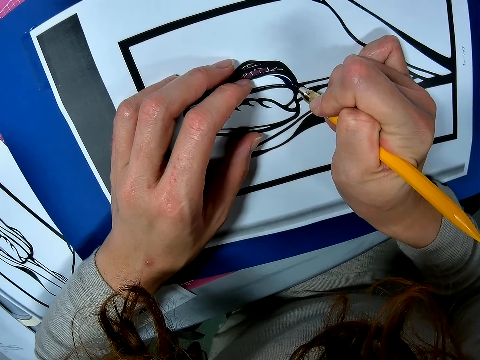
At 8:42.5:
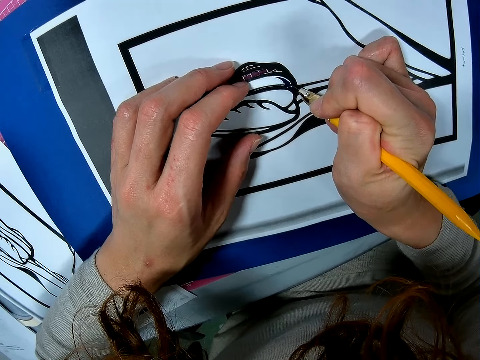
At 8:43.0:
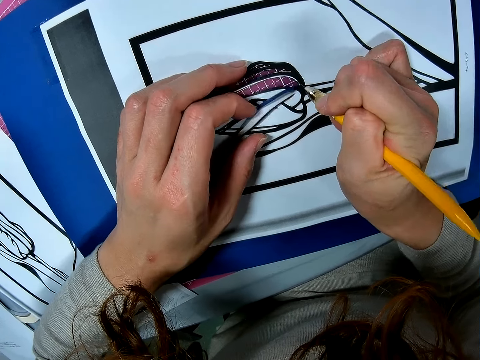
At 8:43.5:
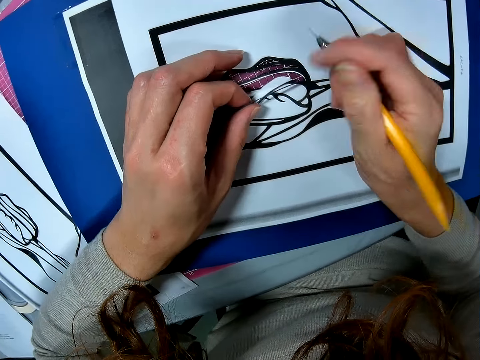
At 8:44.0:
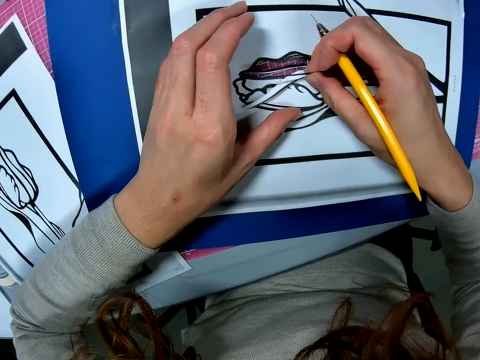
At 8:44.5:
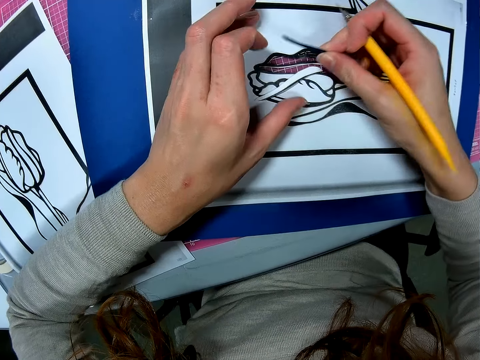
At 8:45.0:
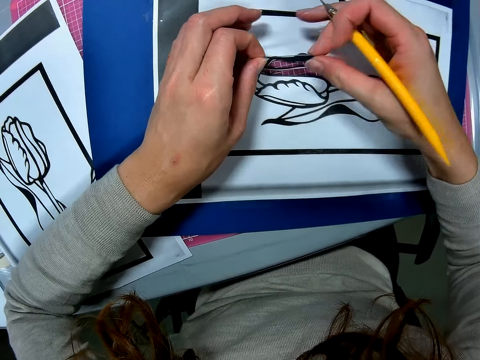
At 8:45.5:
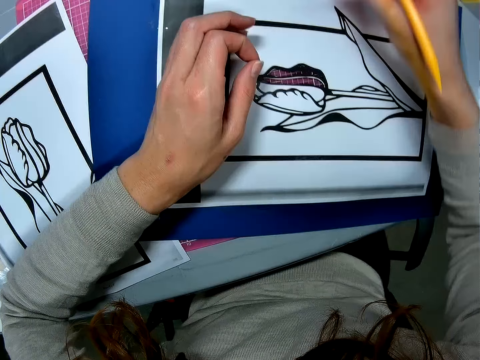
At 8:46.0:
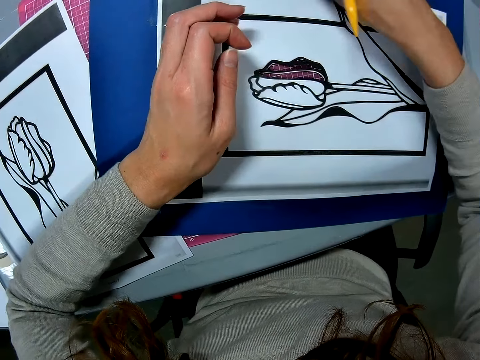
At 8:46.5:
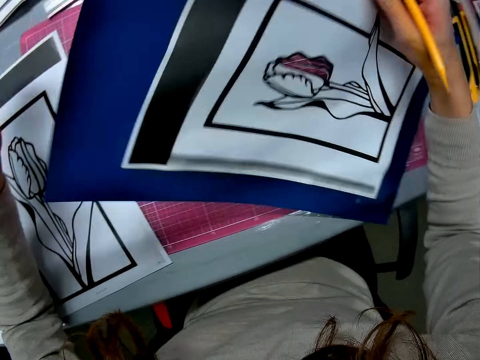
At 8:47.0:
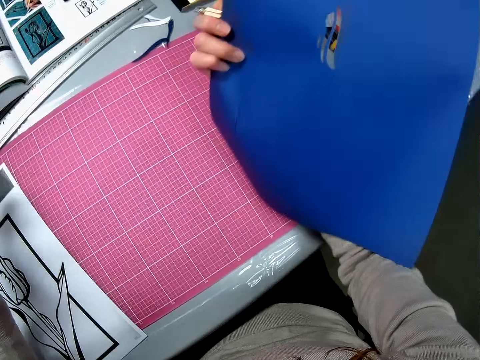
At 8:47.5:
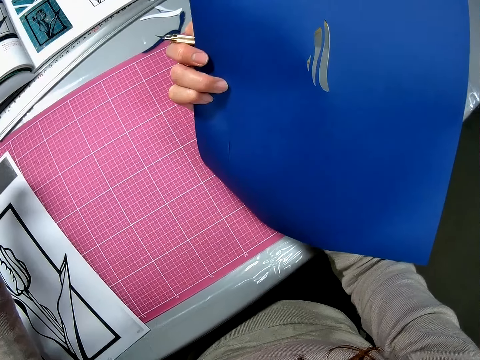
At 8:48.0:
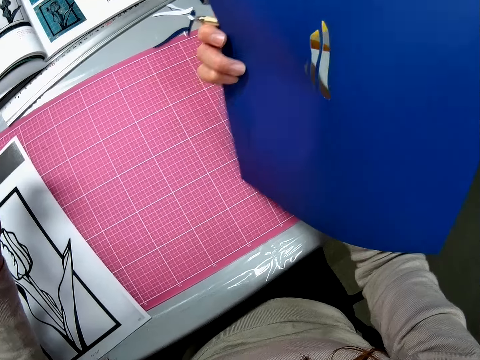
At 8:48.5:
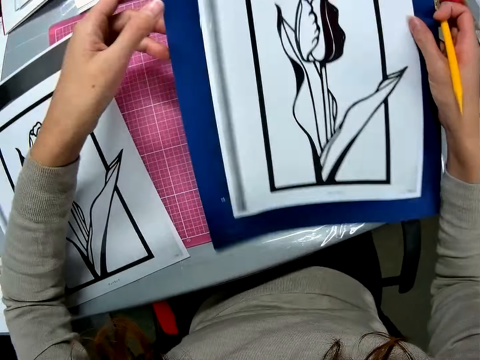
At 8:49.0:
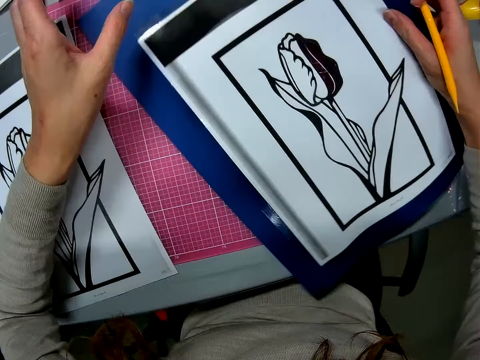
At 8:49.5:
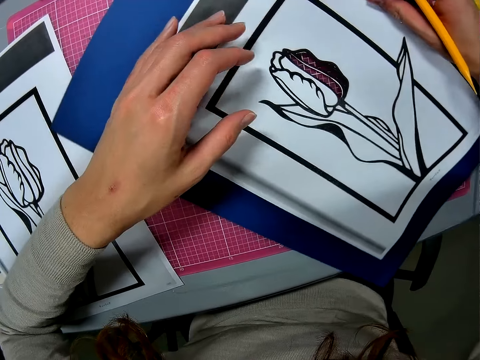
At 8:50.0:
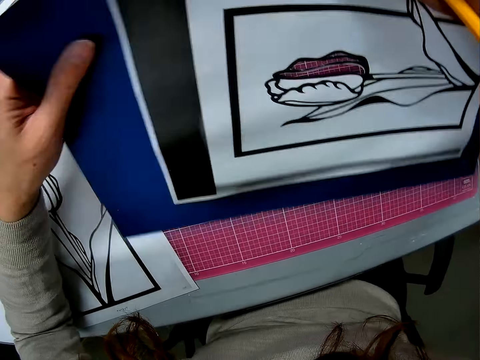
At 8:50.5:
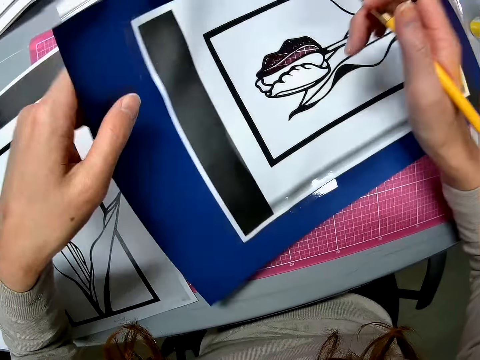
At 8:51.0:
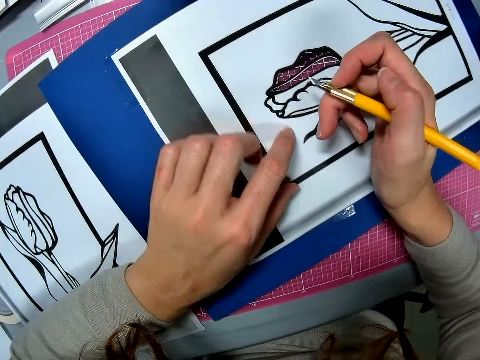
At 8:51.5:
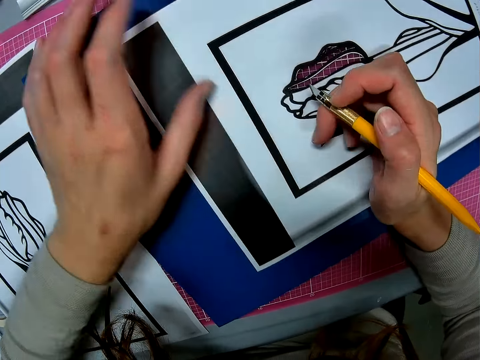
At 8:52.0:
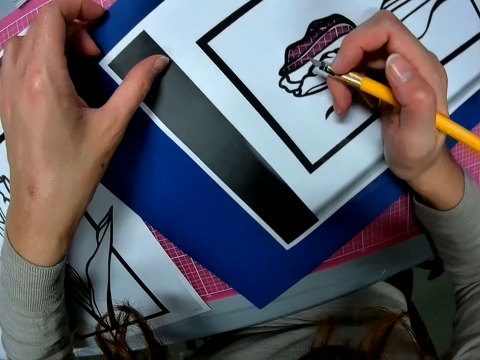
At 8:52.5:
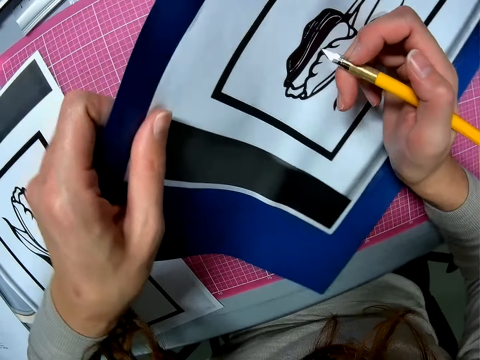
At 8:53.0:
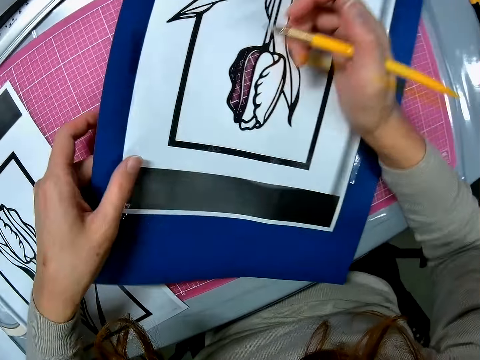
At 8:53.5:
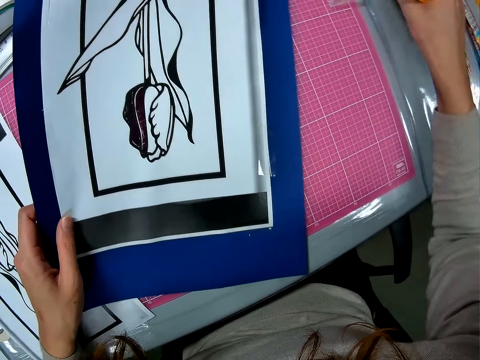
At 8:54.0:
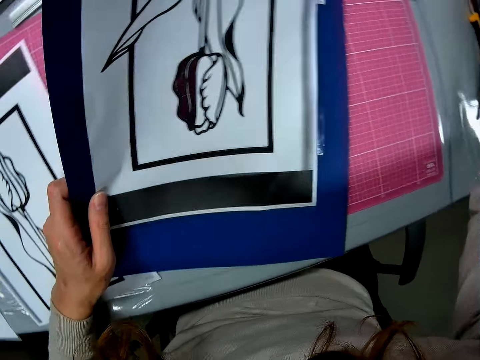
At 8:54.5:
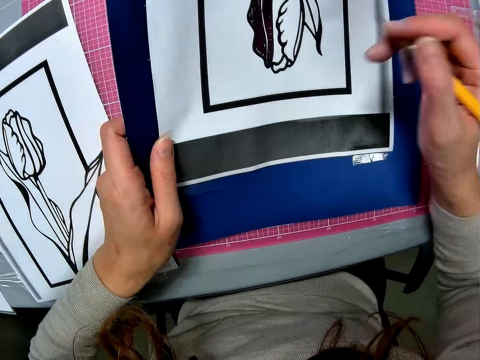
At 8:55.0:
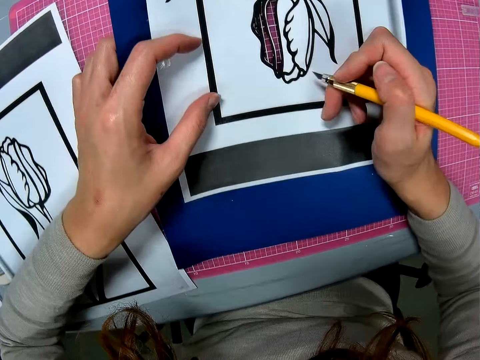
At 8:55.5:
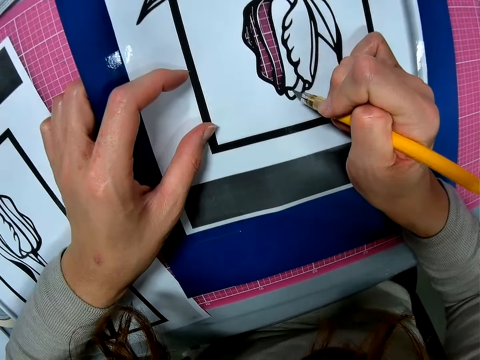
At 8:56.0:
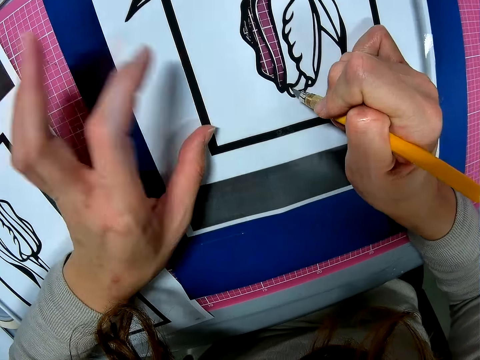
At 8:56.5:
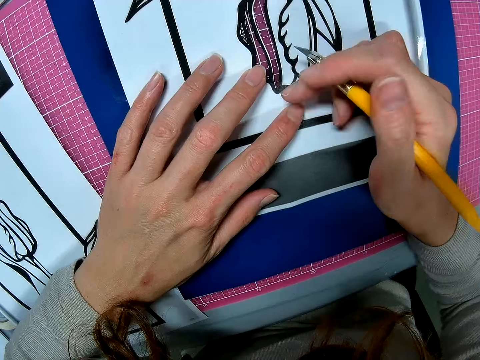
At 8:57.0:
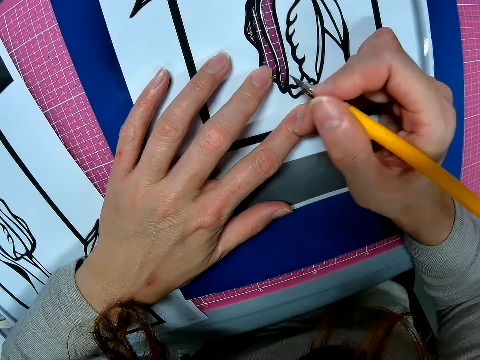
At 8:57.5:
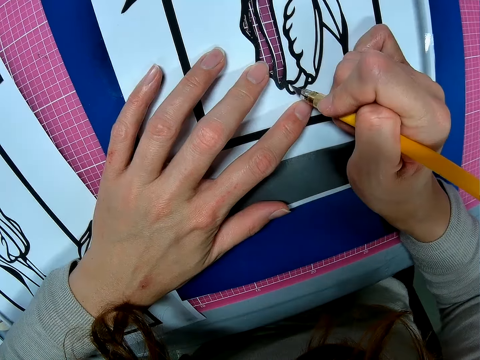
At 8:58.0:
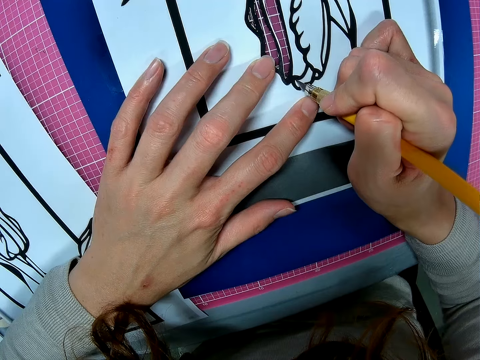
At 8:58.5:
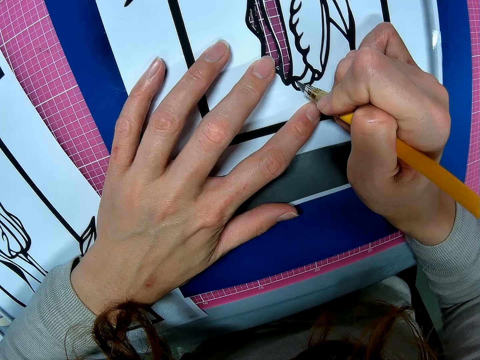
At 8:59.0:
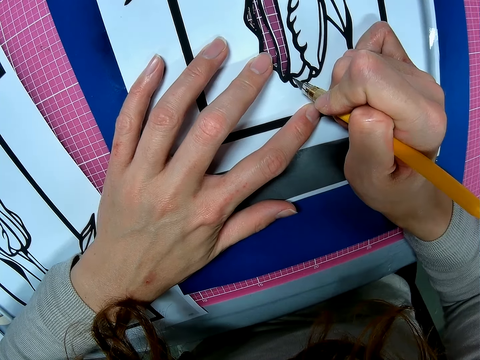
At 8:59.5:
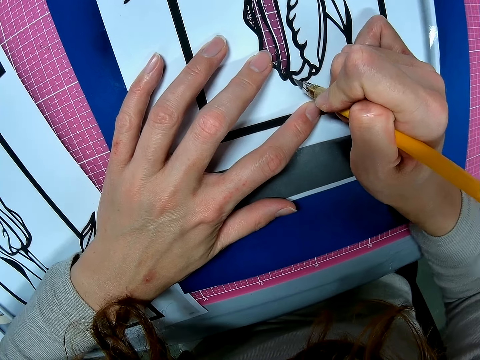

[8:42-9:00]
The camera wearer picks up the piece of paper. They cut out a piece of the picture. They put the piece of paper on the table. They turn the colored paper. They look at the book. They put the book on the table. They turn the book. They adjust the picture on the table. They cut the drawing with the cut pen. They draw on the picture with the pencil.

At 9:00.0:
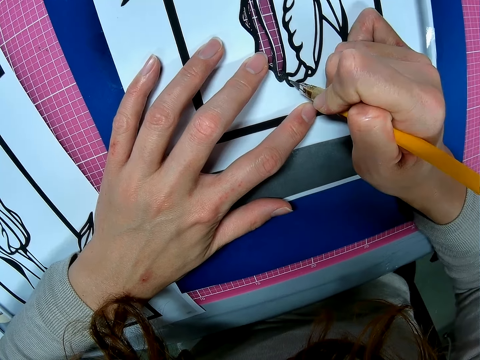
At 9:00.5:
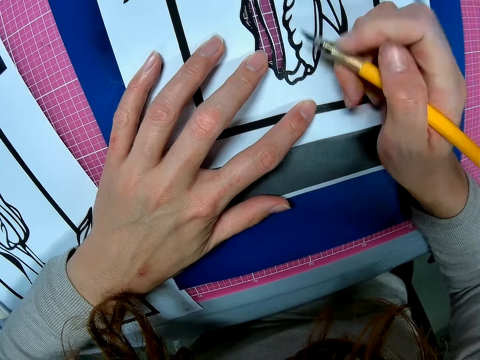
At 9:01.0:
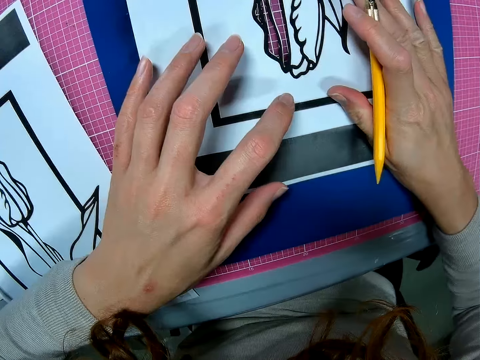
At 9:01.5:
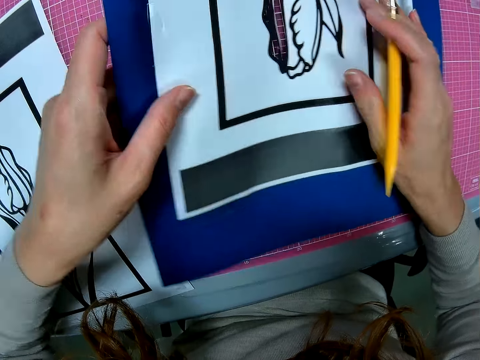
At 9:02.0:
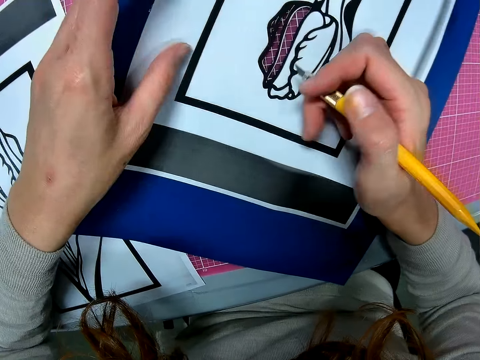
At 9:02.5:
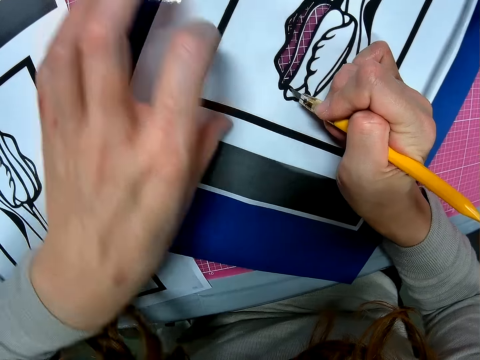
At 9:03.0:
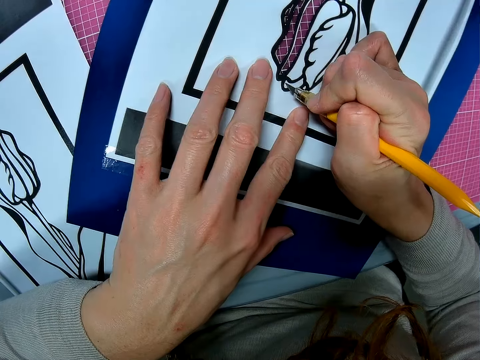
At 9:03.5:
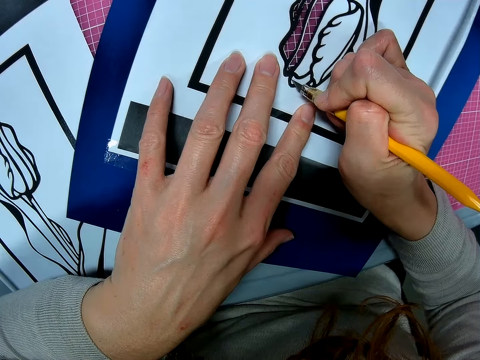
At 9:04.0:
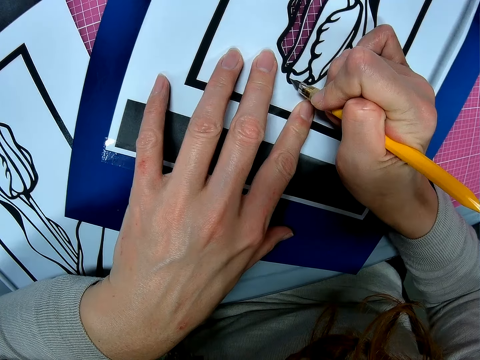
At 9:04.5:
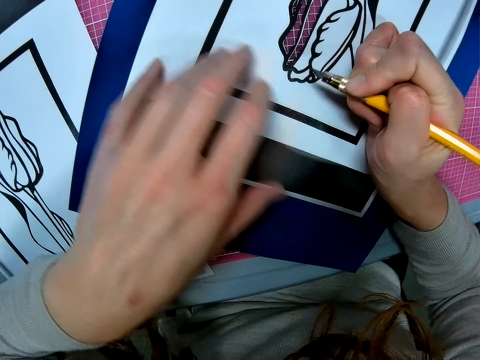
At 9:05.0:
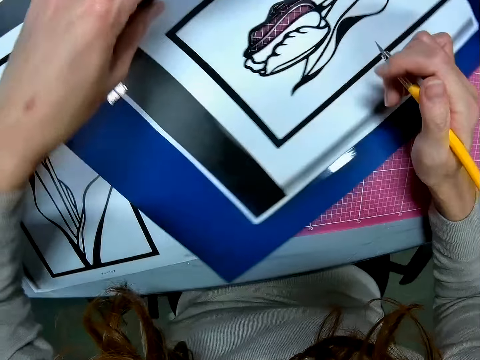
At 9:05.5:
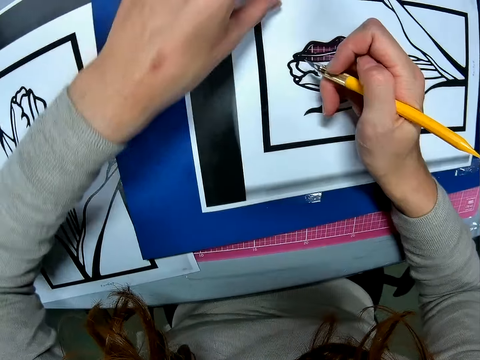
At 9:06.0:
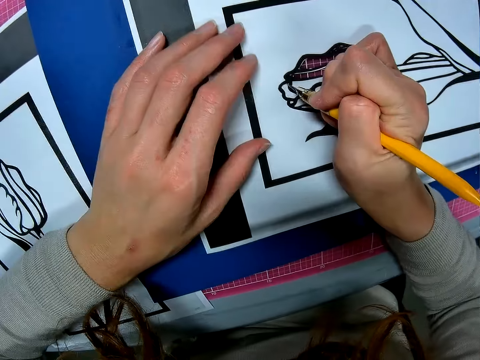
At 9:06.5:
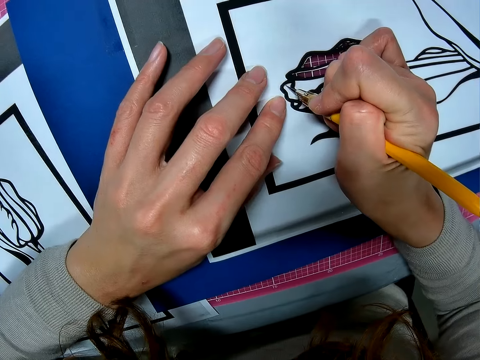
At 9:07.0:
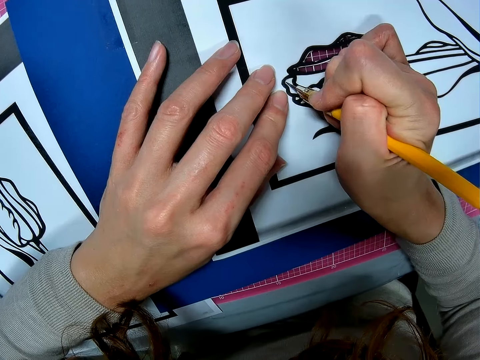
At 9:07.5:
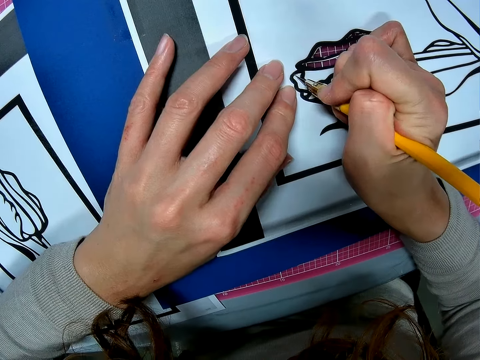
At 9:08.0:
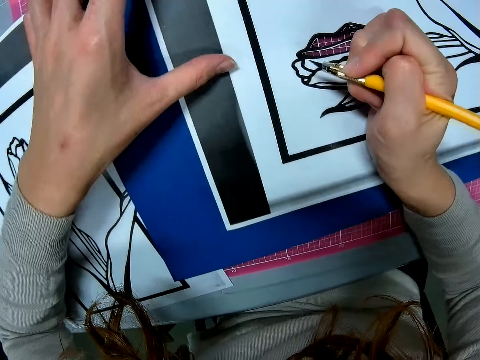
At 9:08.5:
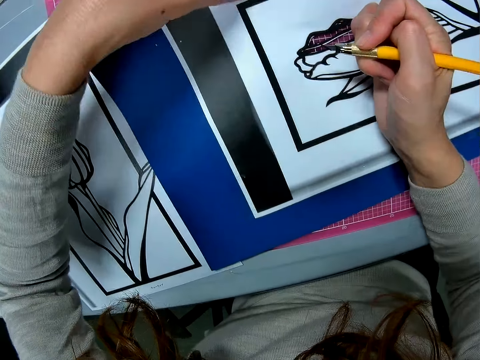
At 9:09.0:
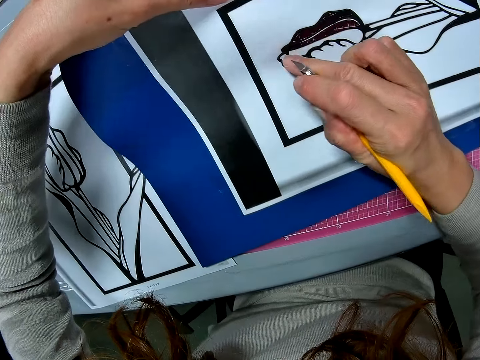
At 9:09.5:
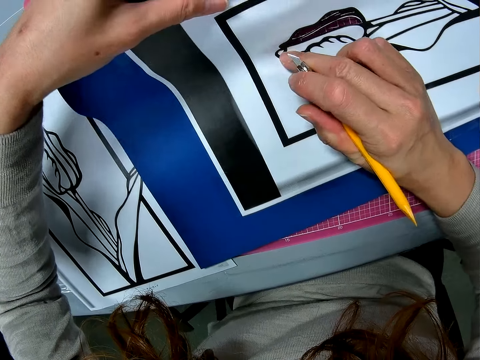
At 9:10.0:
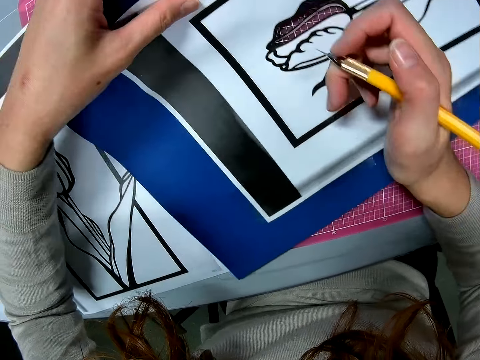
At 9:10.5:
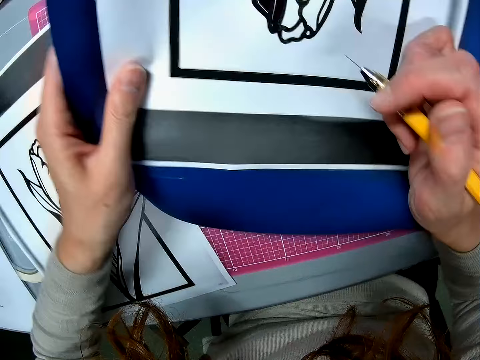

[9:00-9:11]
The camera wearer turns the book. They adjust the picture on the table. They cut the drawing with the cut pen. They turn the book. They cut the drawing with the cut pen. They turn the book.
